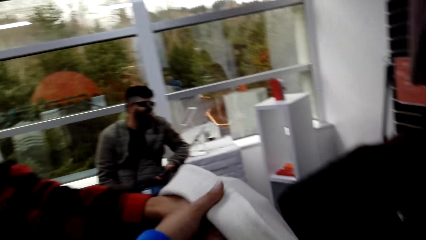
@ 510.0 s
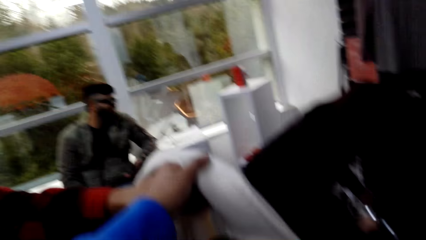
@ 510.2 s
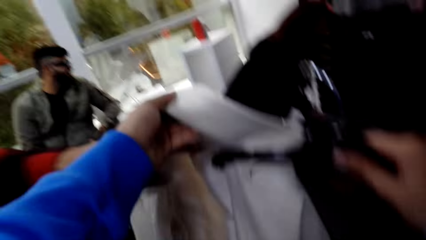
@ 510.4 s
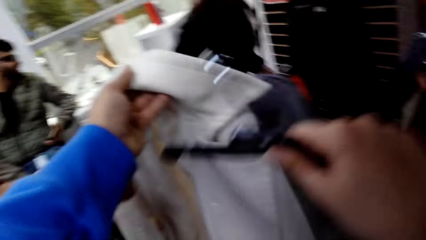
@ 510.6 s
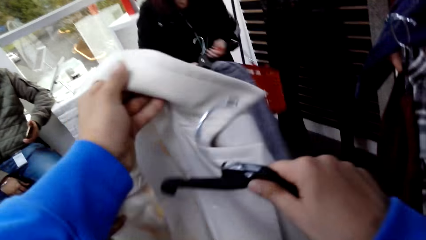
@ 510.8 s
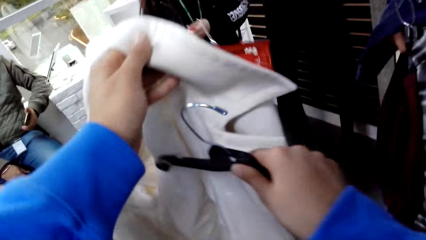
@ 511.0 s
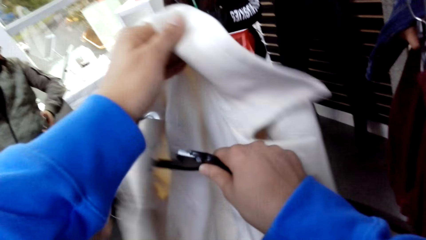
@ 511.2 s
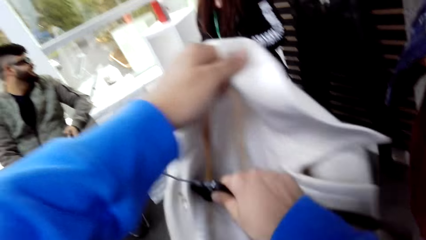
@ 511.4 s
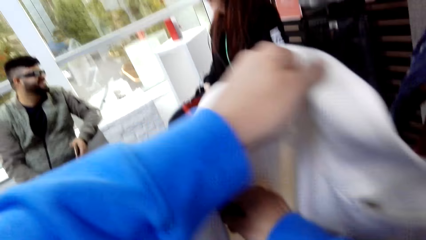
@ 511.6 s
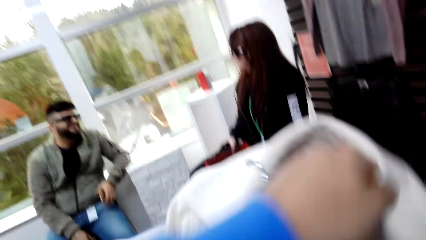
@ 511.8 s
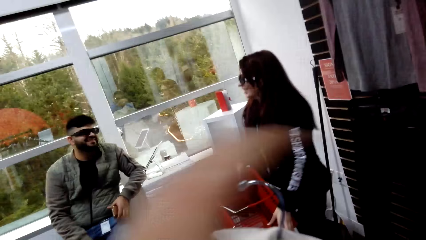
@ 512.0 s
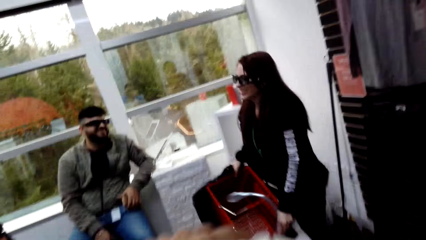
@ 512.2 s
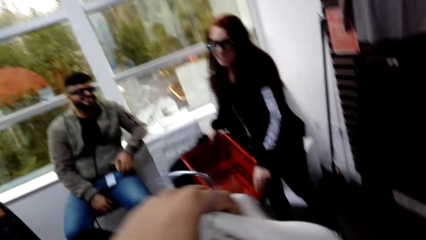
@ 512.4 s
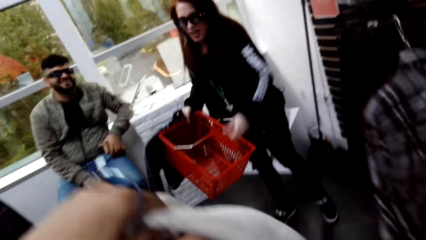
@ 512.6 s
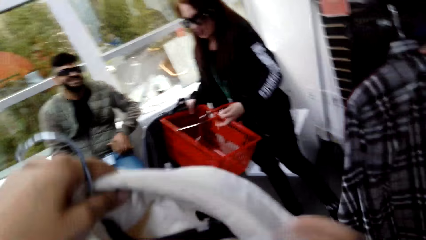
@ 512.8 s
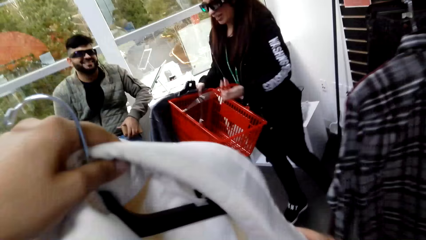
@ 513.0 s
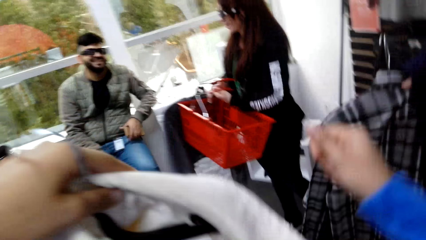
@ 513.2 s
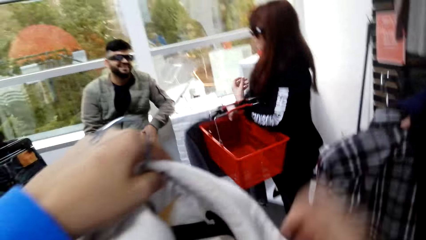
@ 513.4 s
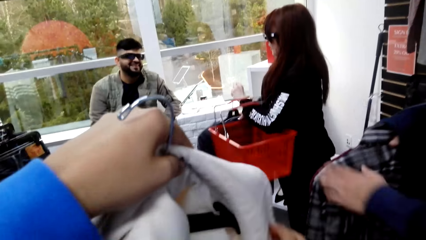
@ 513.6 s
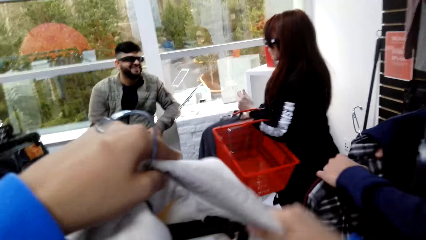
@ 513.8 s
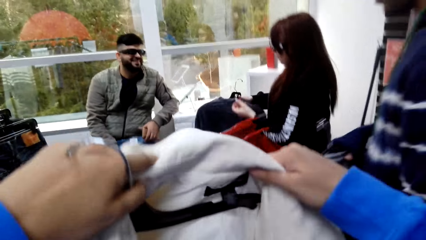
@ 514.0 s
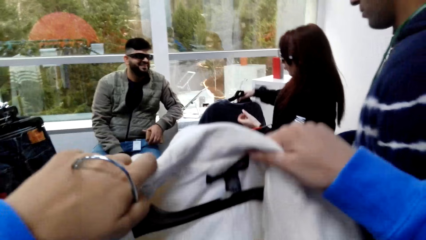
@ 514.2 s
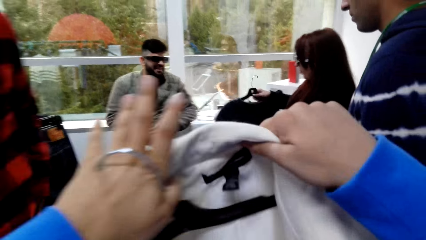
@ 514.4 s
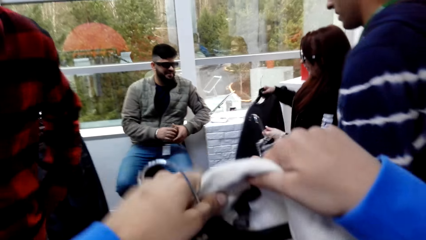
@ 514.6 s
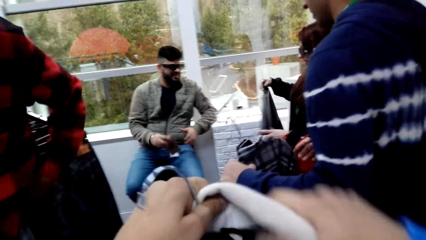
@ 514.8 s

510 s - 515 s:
The camera wearer picks the cloth from a man. They put the cloth on the hanger.

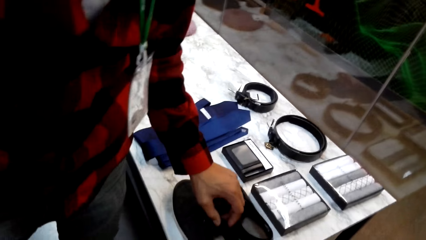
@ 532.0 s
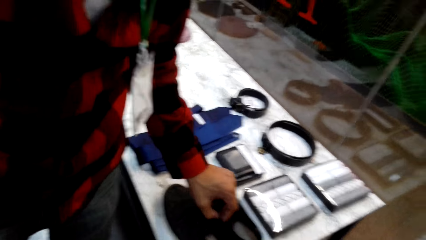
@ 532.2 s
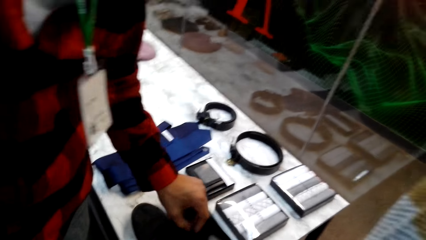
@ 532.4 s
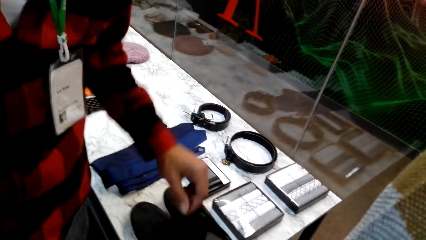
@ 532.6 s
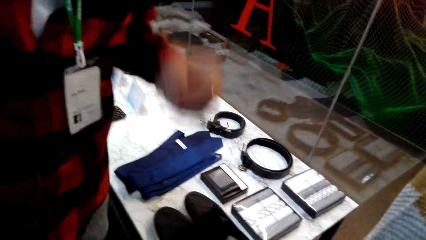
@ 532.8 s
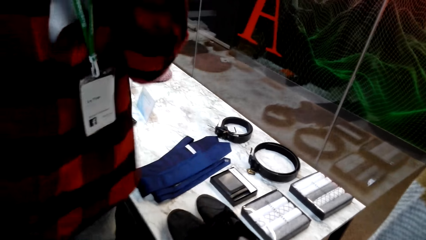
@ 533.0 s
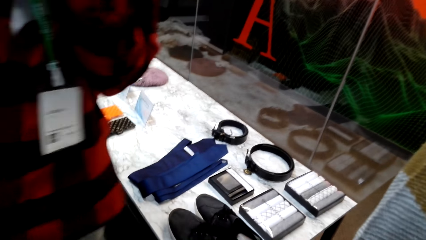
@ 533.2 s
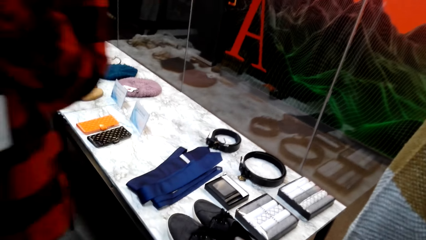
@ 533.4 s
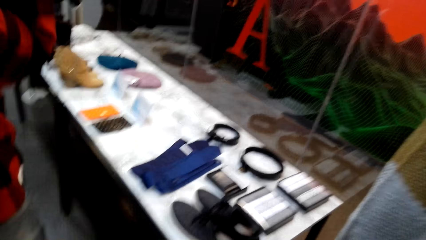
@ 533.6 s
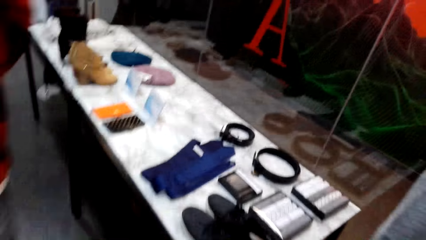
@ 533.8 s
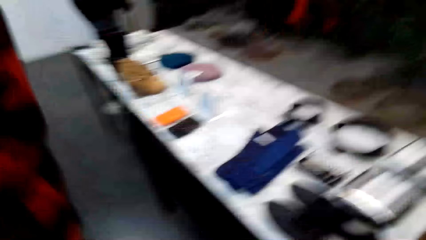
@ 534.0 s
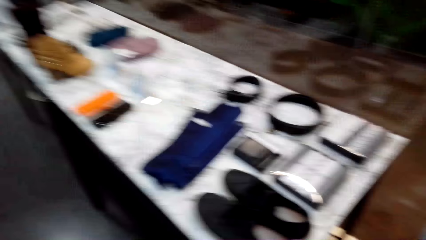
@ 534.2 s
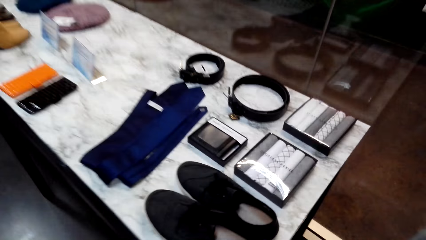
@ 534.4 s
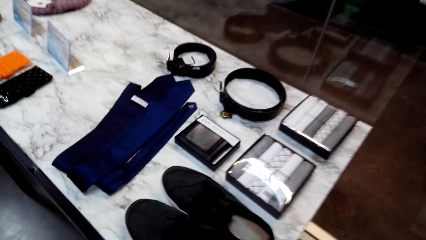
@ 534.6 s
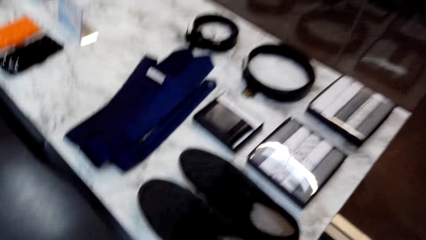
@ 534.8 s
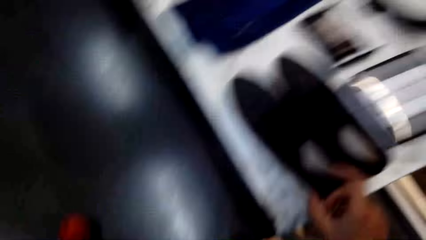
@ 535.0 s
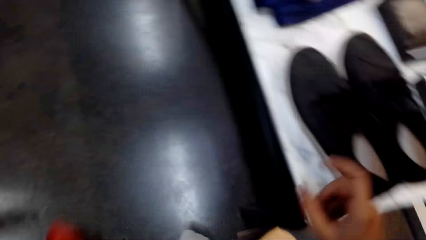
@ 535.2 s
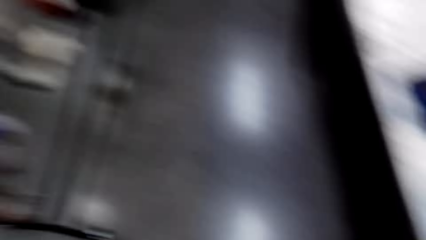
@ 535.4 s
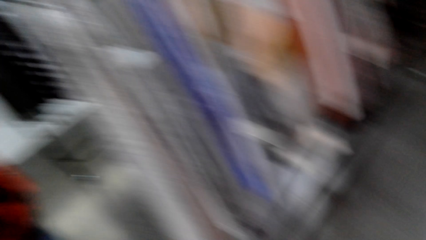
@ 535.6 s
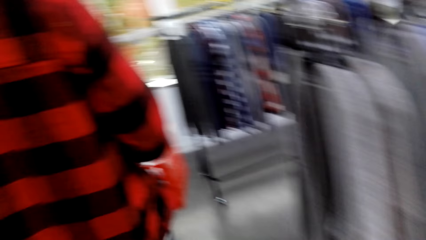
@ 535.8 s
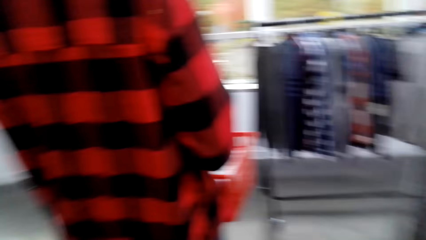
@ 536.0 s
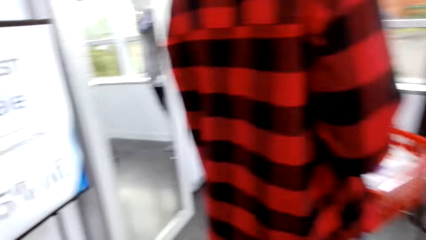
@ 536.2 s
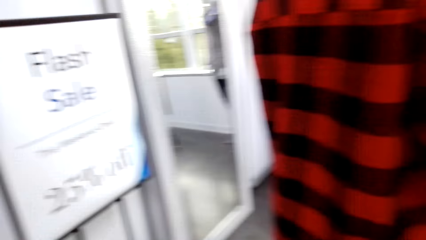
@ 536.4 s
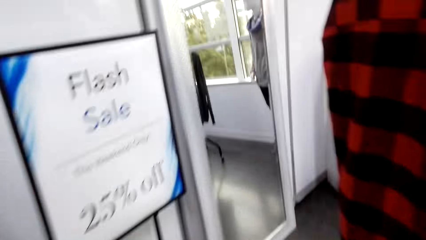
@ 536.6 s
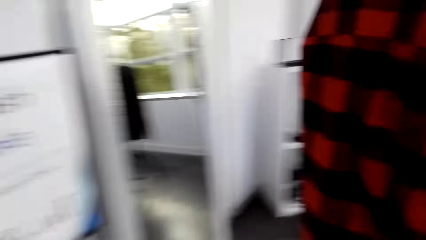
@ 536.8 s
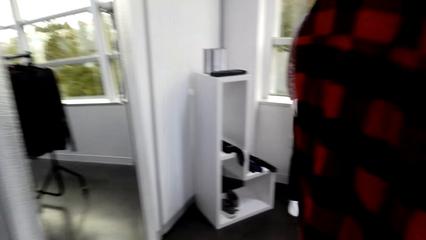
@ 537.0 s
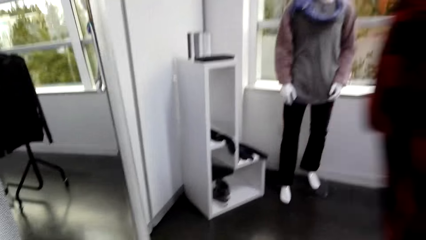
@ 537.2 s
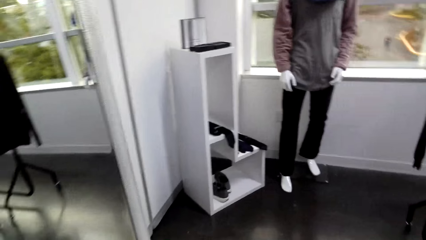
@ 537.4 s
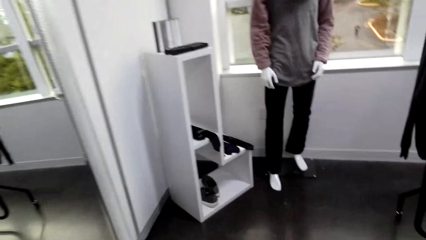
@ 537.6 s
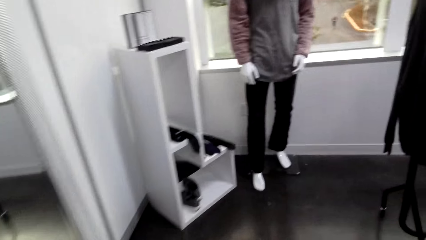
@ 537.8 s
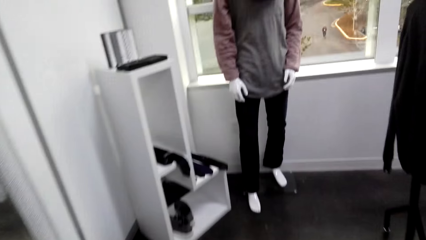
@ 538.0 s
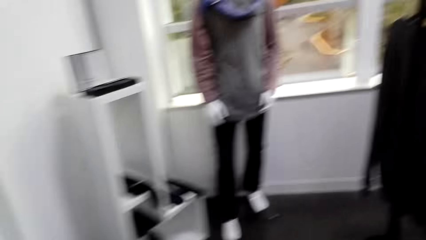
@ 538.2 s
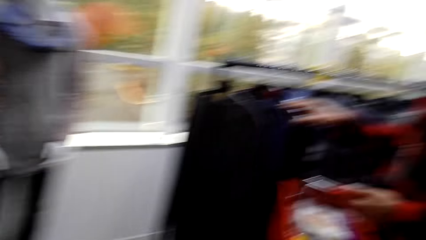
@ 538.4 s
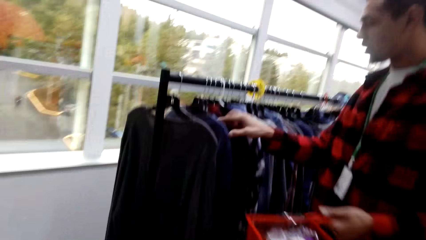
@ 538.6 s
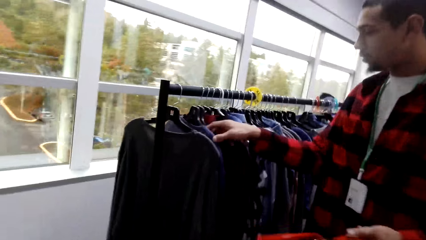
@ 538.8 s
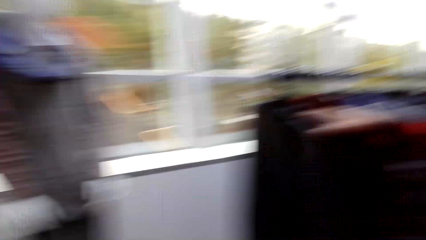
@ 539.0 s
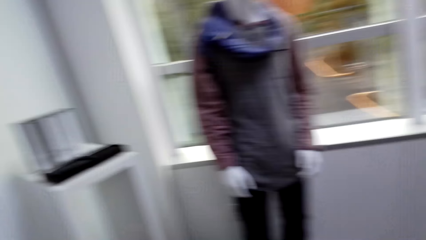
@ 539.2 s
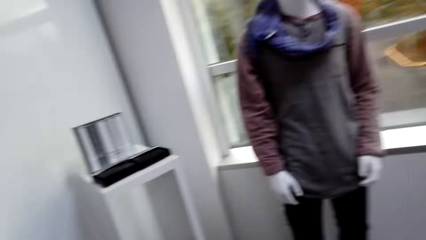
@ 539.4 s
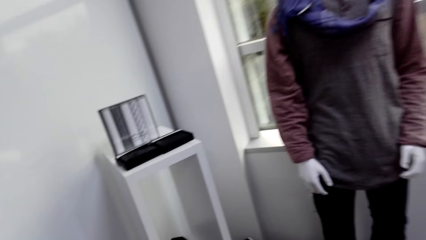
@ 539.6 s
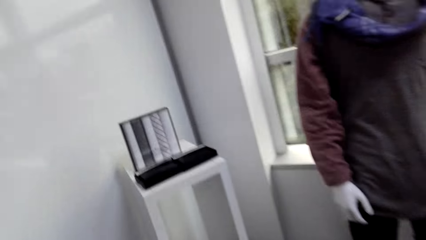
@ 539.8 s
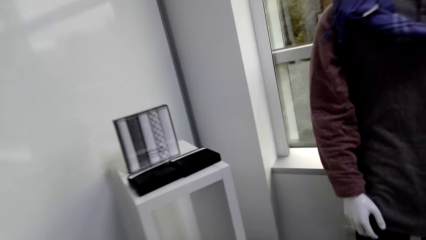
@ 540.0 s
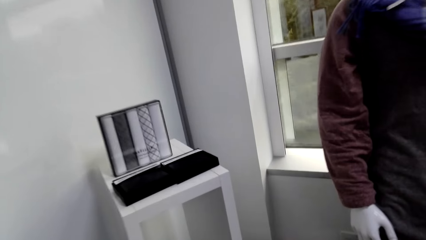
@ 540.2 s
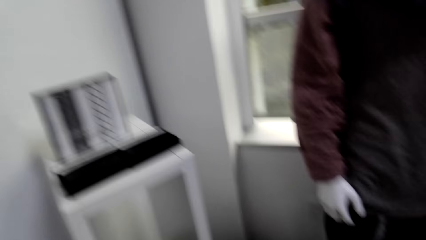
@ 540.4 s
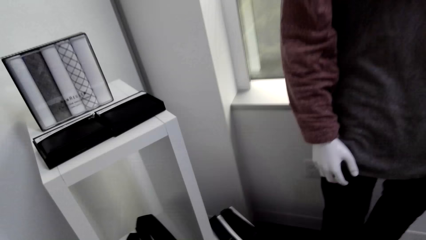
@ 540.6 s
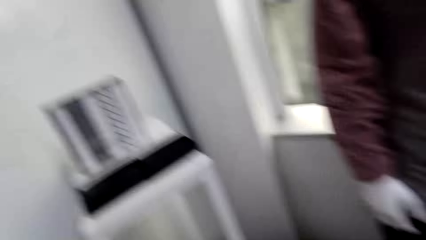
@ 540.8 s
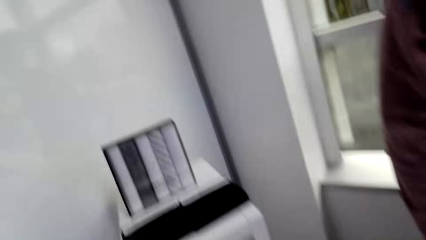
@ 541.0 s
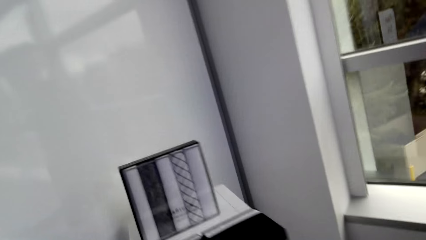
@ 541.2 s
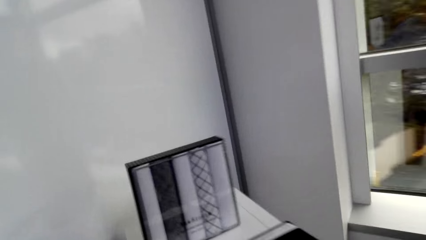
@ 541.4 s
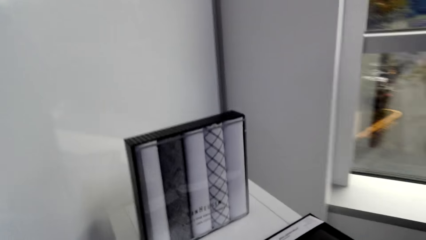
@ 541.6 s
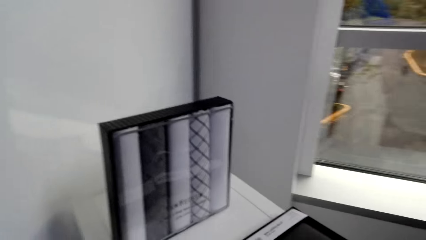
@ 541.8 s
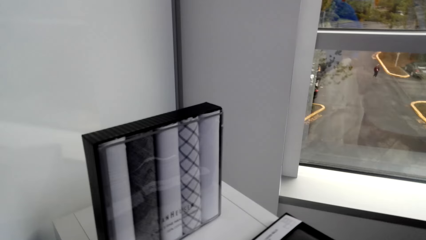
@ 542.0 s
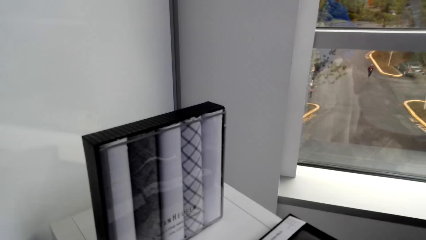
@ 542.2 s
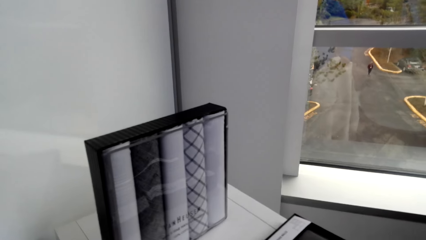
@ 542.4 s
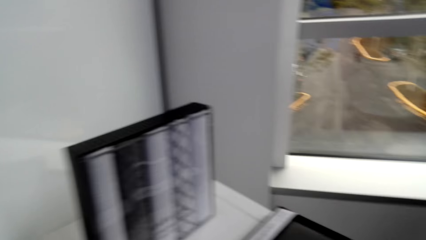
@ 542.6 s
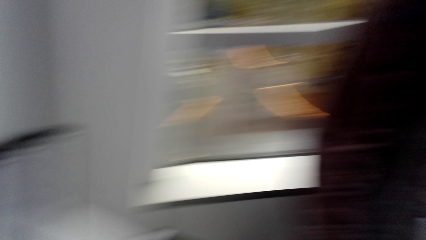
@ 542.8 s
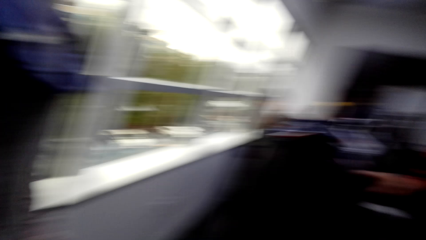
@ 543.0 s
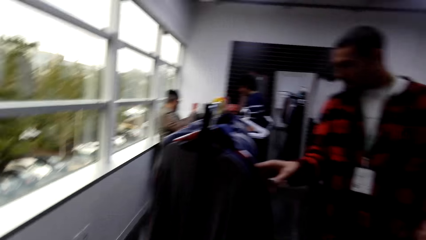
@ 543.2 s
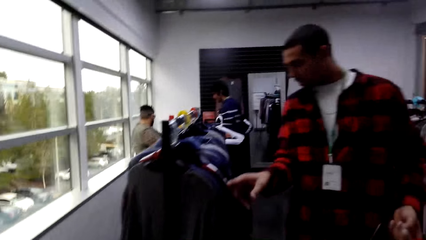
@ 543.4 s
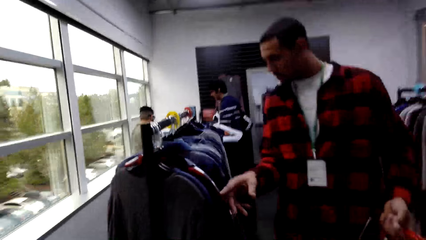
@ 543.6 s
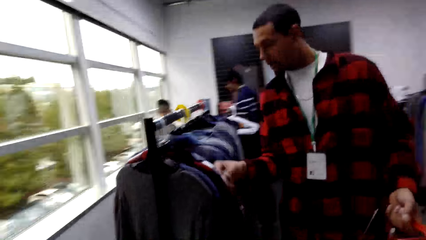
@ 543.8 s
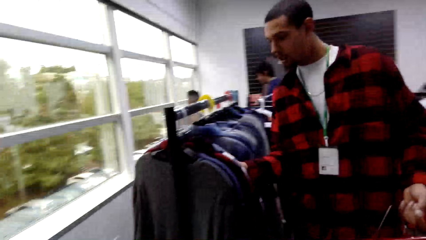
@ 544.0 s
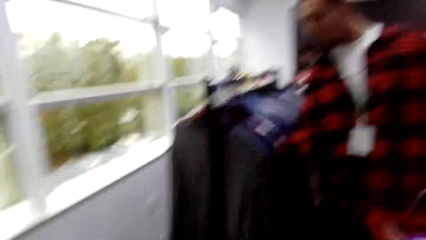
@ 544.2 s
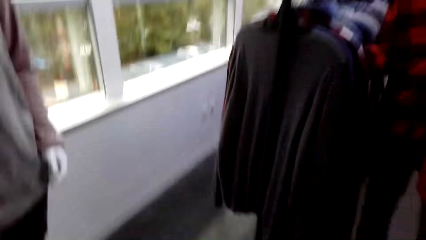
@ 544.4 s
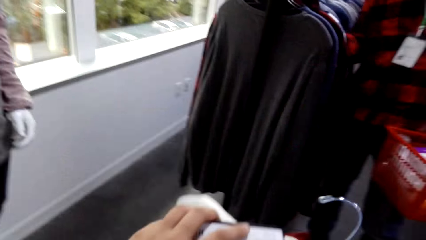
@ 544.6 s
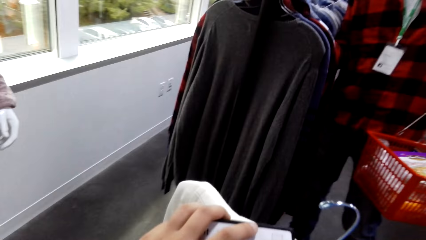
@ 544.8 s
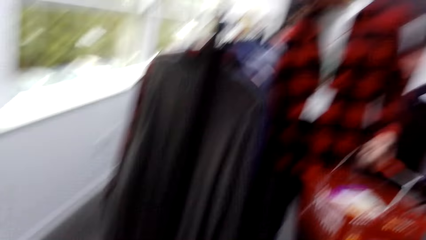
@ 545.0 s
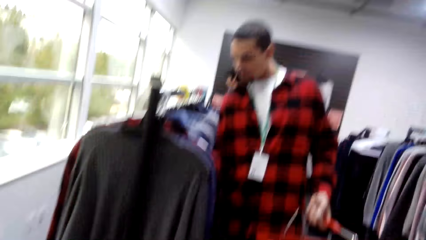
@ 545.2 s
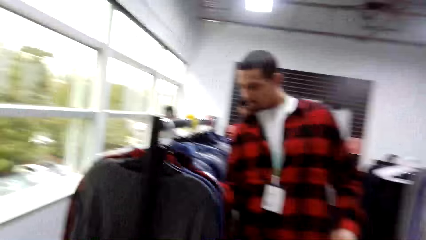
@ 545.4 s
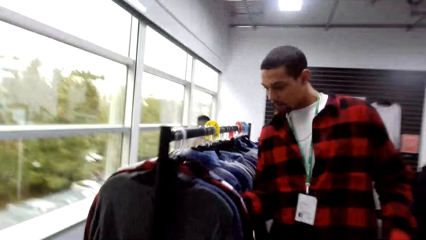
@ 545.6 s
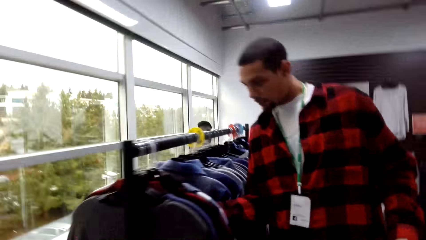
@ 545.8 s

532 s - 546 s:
The camera wearer stares at the shoes on the table. A man walks round the shop. The camera wearer looks around the show room. The camera wearer and the man walk around the show room. The man stares at the clothes on the clothes stand. The camera wearer stares at the tie in the box. They look around the show room. They walk around the shop. The man moves the clothes in the hangers.
